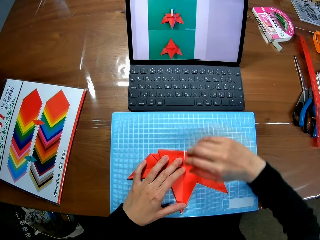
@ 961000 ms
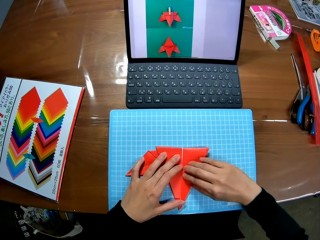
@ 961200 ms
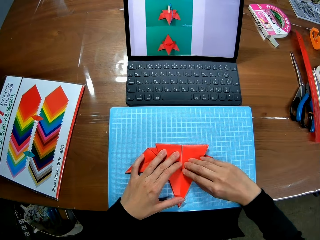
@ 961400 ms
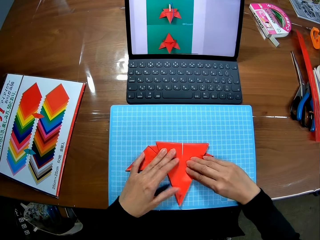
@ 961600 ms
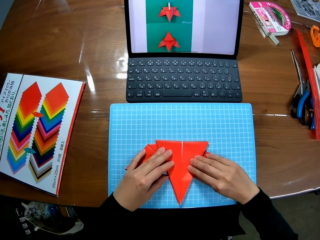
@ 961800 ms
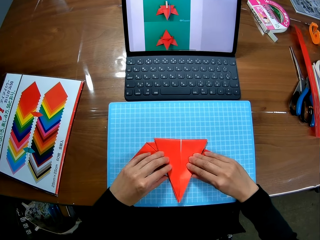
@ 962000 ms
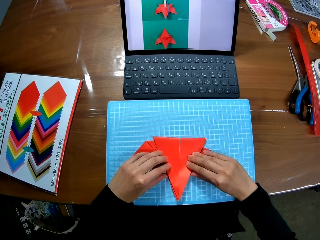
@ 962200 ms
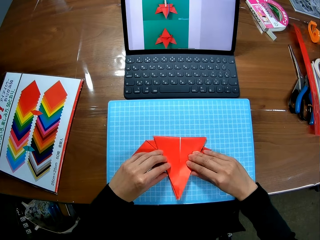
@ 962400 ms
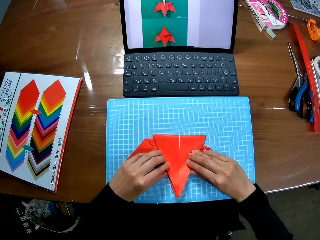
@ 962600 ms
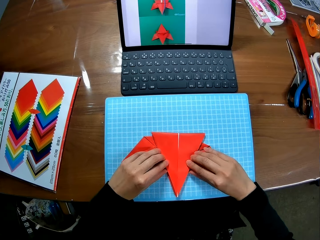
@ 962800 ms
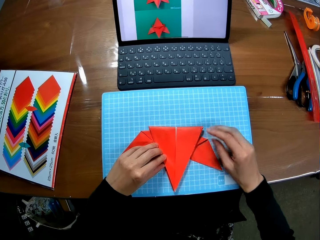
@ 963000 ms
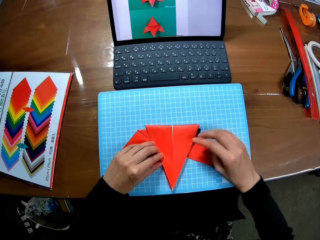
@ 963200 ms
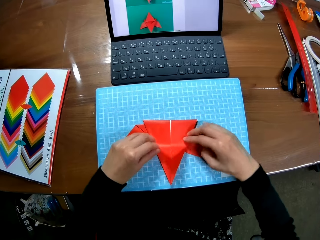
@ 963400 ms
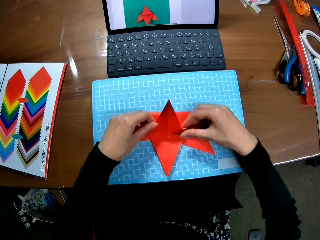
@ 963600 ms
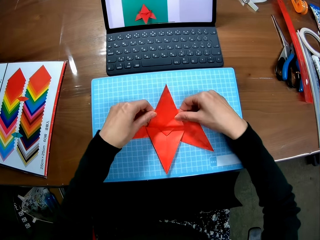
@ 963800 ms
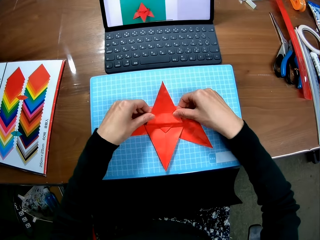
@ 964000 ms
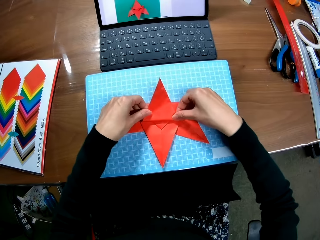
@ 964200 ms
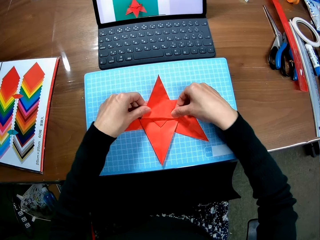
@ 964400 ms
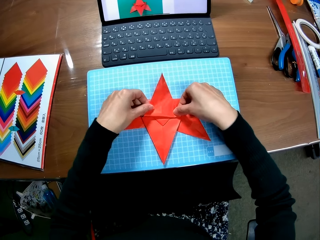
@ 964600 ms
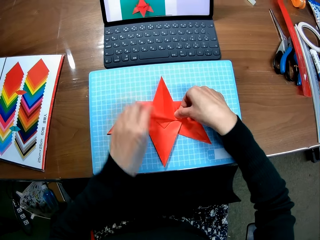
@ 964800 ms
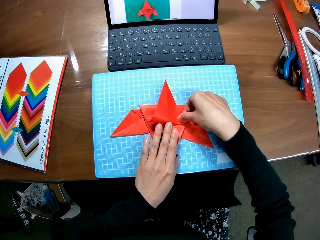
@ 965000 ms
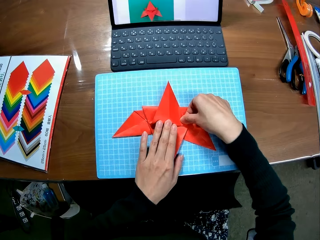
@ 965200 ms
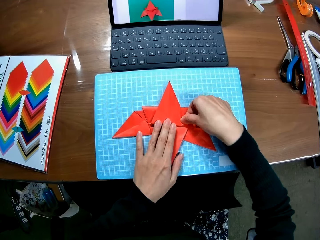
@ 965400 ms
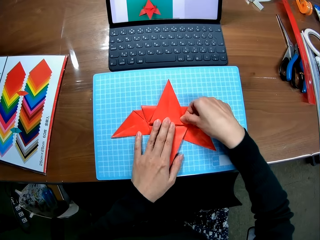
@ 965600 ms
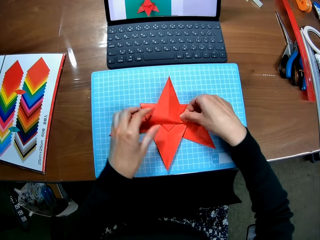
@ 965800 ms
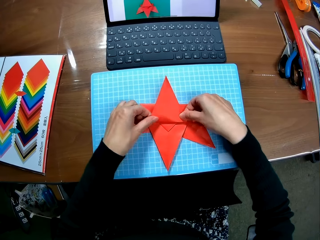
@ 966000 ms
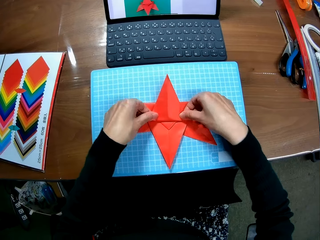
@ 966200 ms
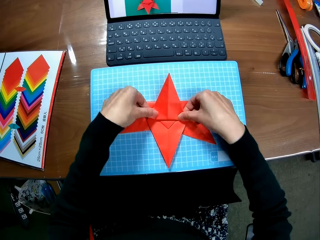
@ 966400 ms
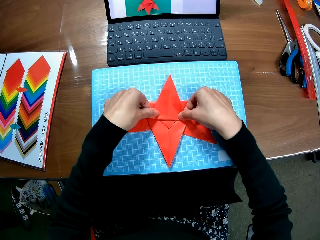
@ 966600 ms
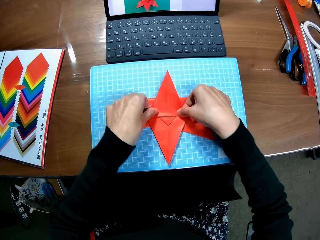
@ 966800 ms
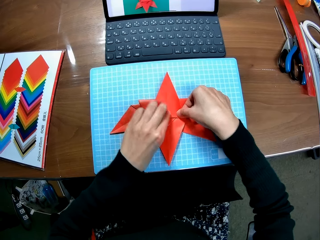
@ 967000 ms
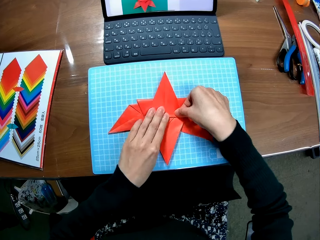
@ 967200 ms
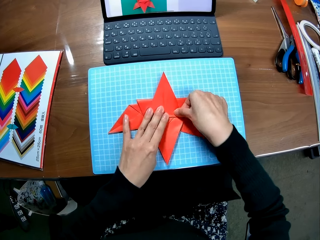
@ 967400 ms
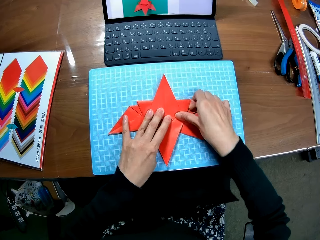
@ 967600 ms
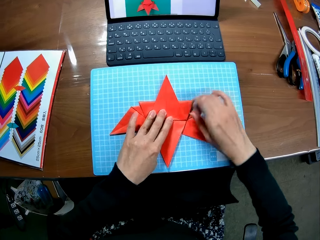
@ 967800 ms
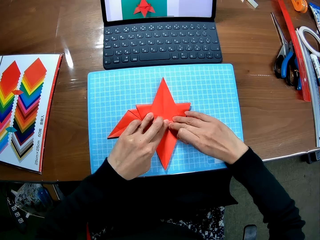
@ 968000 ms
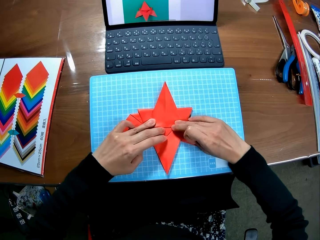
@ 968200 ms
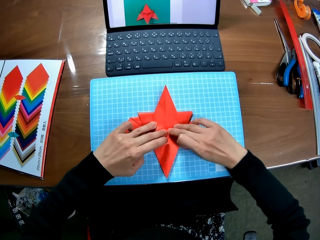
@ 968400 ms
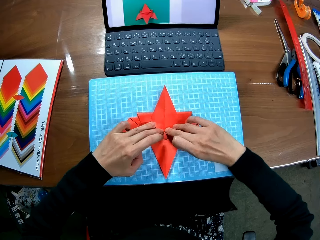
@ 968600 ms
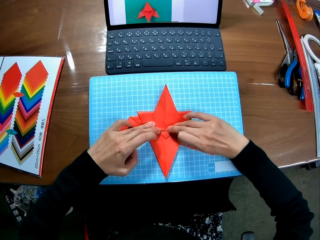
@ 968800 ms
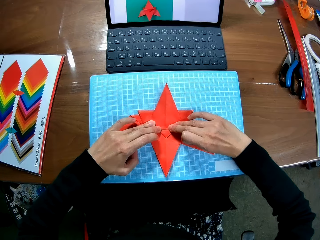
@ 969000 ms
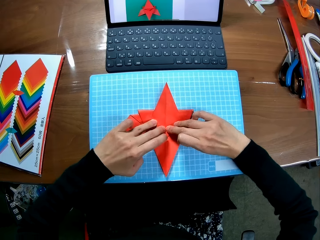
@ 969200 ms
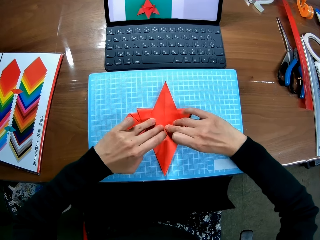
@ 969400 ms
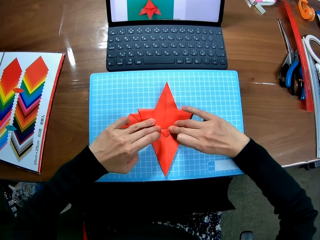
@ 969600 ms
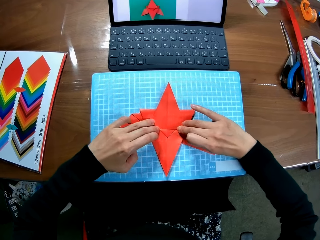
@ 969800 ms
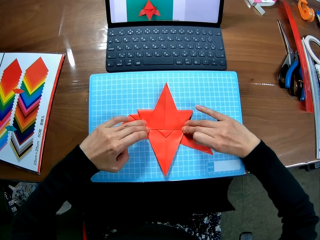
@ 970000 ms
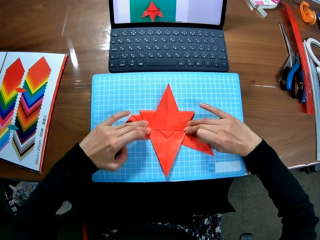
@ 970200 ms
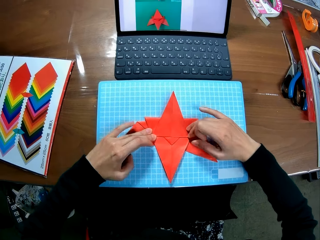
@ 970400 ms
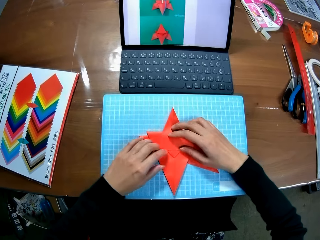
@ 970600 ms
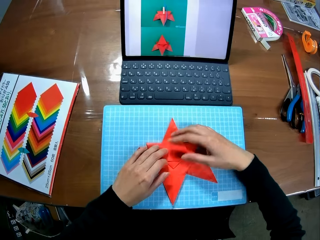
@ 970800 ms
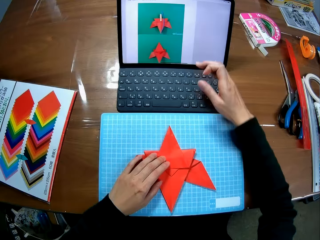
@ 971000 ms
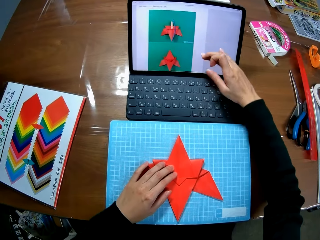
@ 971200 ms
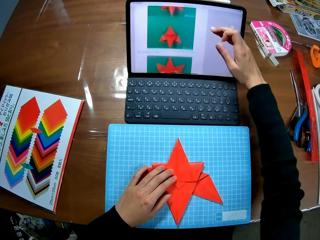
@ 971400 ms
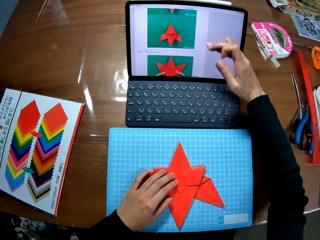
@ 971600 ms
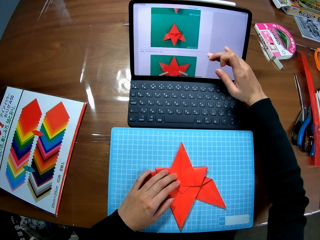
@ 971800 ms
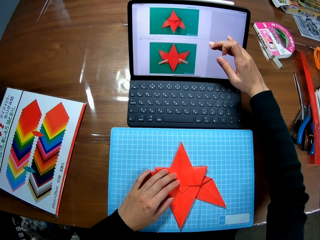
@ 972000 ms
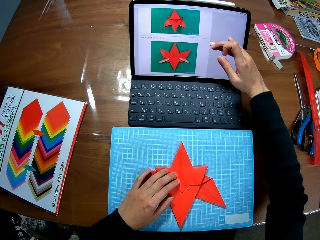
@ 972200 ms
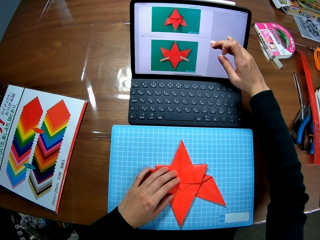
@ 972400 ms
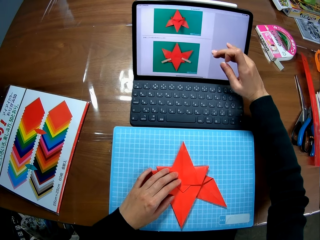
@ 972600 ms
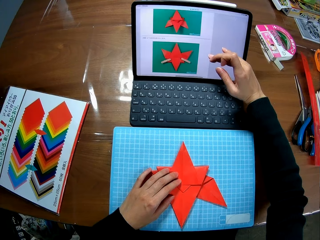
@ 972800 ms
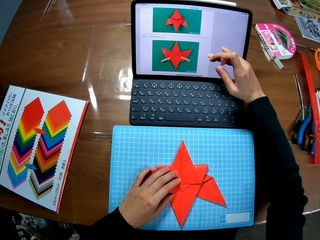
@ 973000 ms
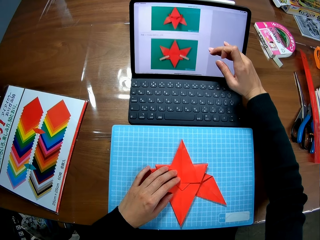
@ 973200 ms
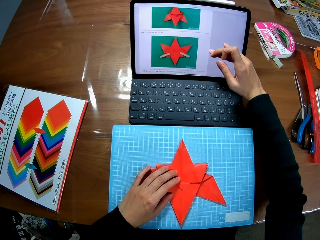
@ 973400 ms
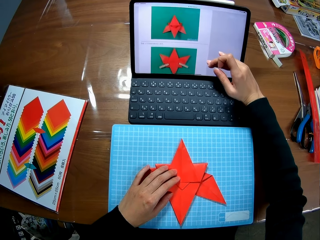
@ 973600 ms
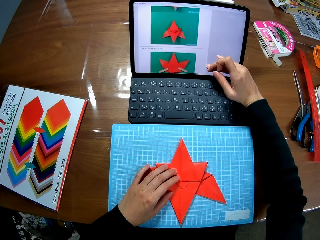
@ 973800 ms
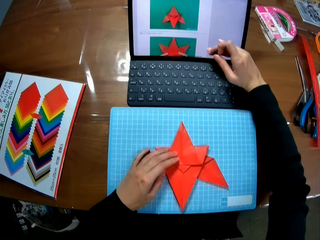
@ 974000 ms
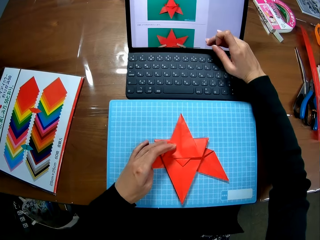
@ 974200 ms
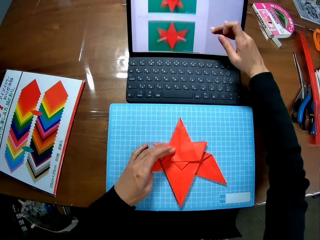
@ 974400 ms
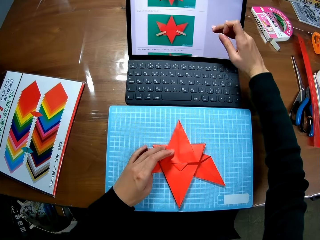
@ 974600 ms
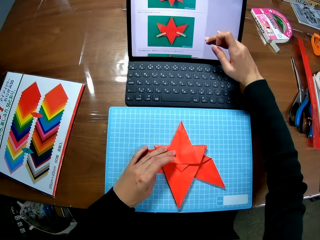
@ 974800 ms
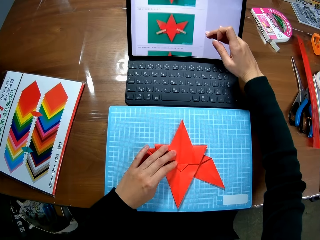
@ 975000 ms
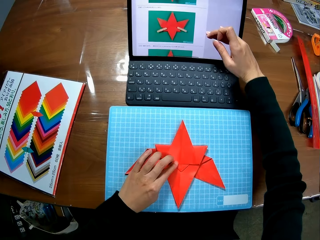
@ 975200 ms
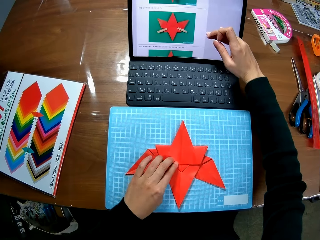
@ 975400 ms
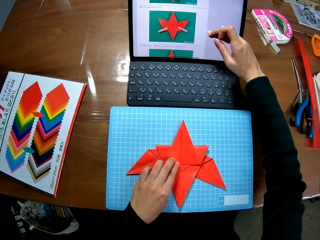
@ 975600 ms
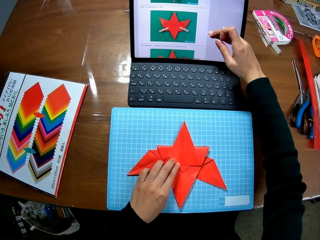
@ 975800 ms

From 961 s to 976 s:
The camera wearer folds the paper piece or crafting paper. She presses the crafting paper. She straightens the edges of the paper piece. She scrolls up the screen of the laptop with her right hand.

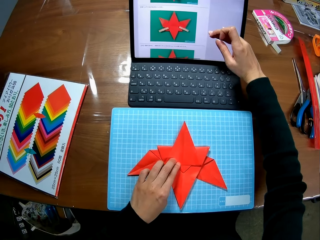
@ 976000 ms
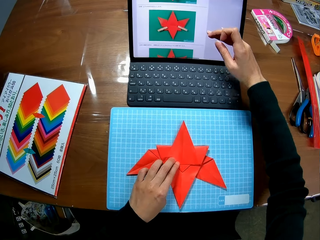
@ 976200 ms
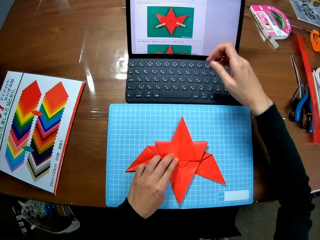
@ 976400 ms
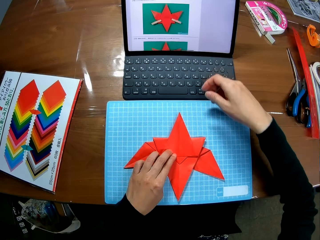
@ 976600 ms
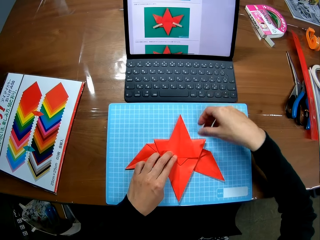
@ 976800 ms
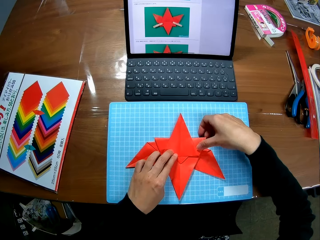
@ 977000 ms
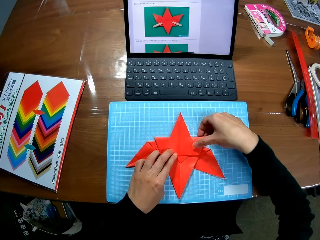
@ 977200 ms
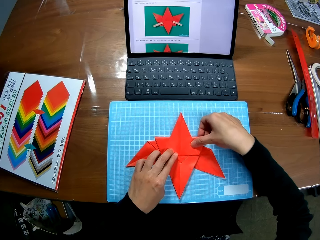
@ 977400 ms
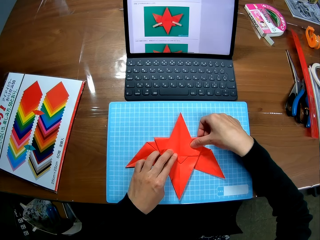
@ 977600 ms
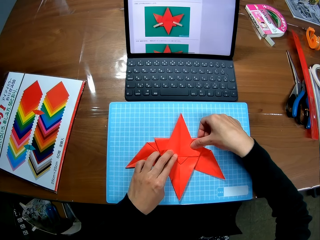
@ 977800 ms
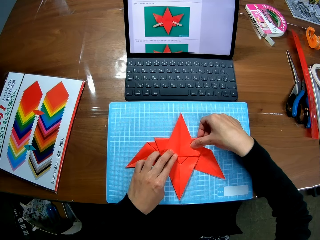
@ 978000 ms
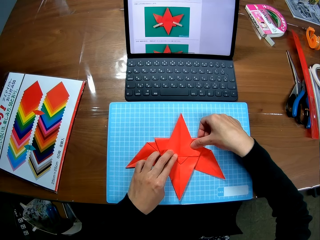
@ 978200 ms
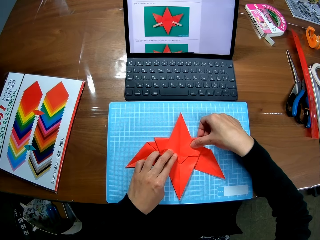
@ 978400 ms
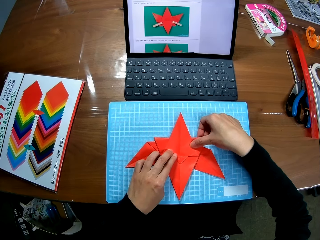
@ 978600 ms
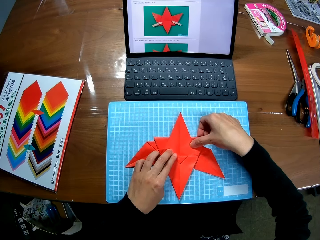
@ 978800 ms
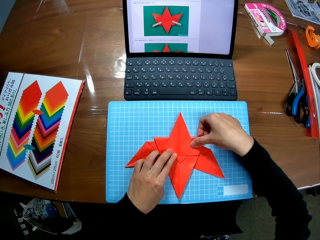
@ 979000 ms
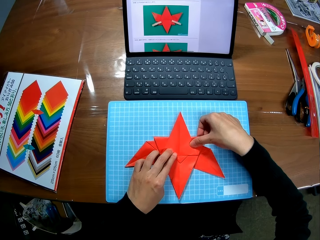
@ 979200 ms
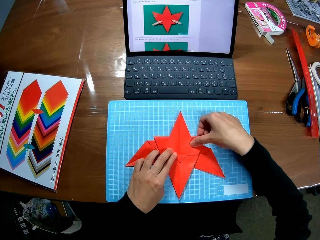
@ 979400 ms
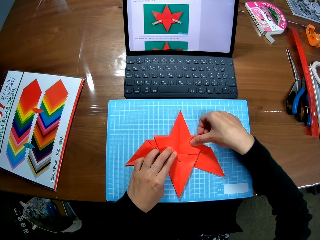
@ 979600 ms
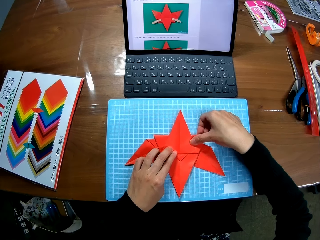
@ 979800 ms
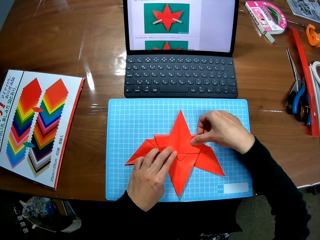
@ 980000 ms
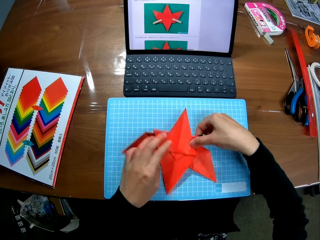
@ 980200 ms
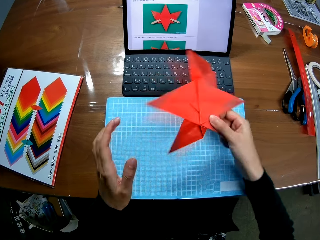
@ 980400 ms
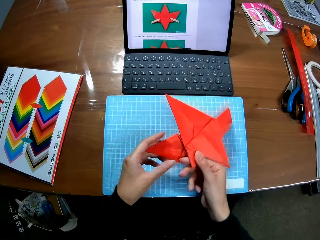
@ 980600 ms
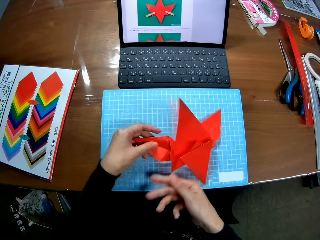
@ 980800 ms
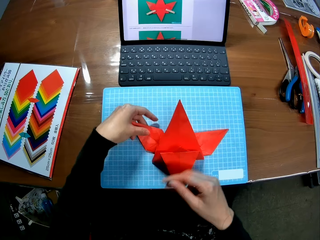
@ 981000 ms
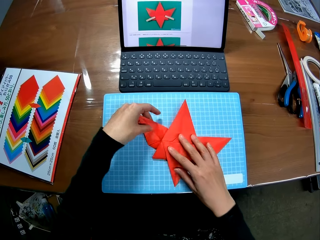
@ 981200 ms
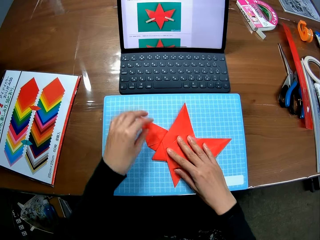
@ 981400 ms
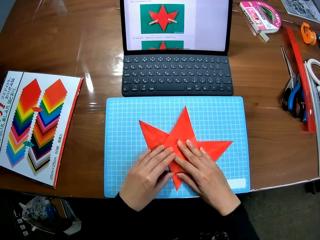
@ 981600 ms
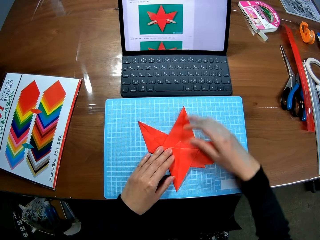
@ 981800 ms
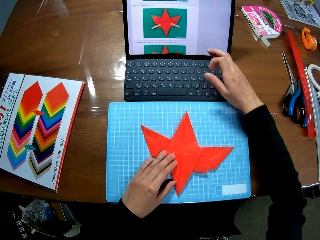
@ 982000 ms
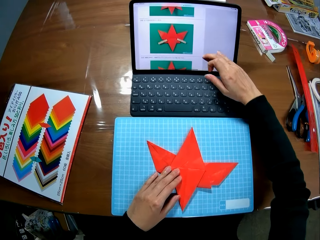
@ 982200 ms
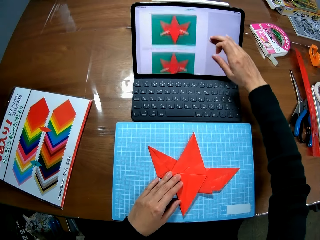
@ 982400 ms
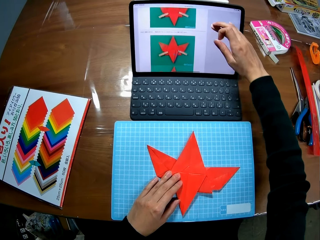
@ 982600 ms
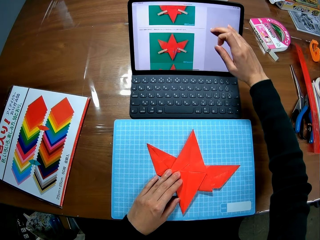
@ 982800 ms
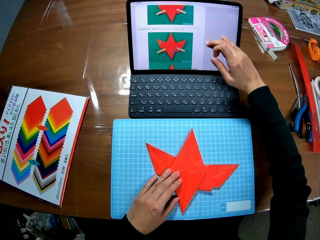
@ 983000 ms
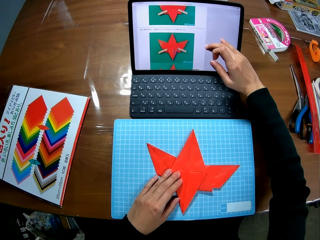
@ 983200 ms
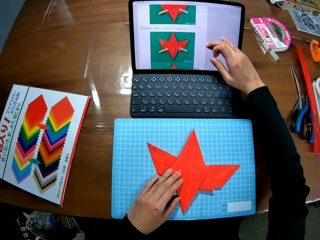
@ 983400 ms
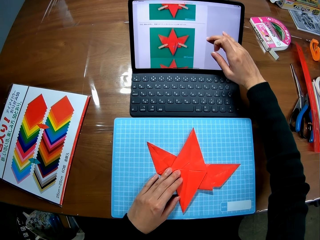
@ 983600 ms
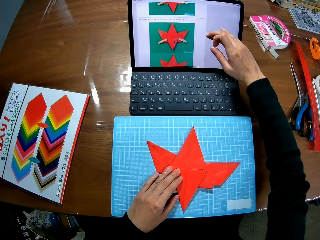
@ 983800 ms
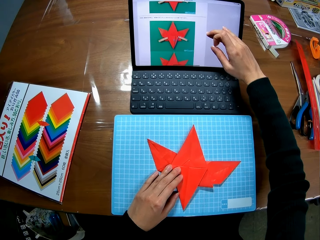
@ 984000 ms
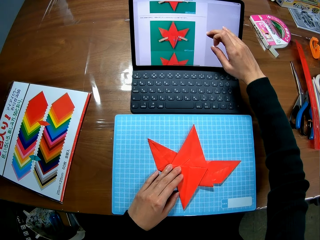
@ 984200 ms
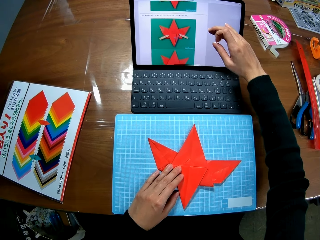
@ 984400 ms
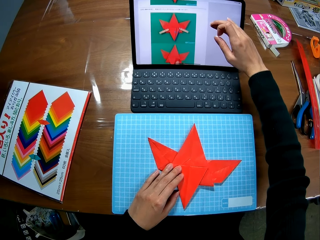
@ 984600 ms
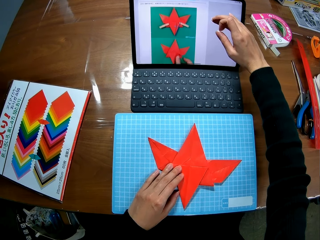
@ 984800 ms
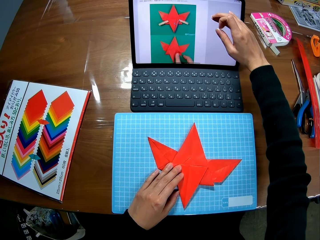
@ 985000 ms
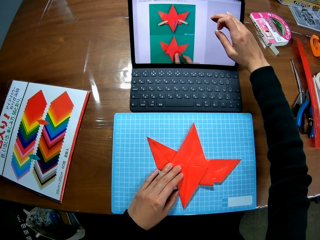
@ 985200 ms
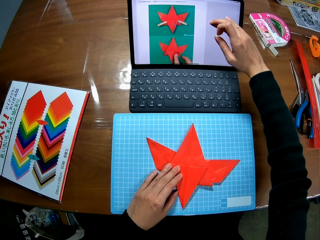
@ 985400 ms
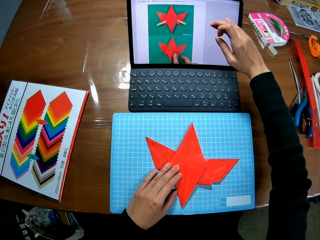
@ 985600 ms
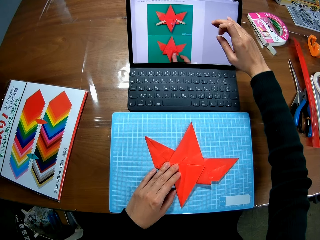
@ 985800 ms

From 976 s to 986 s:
The camera wearer looks at the crafting paper. She rotates the crafting paper. She flips the paper piece. She scrolls up the screen of the laptop with her right hand.
